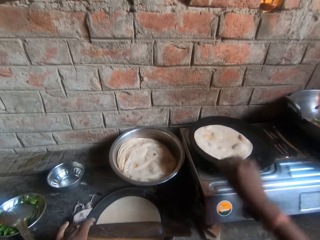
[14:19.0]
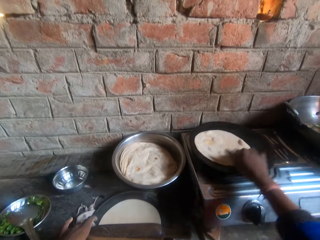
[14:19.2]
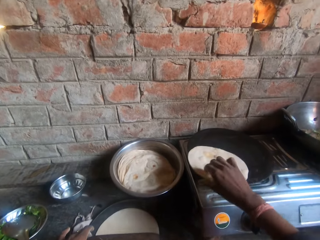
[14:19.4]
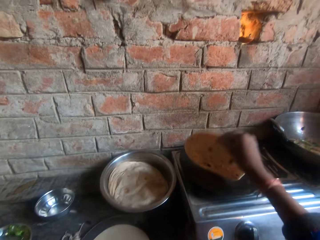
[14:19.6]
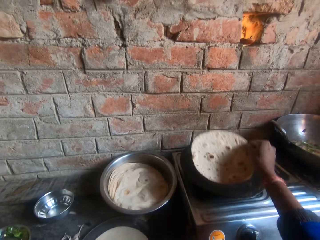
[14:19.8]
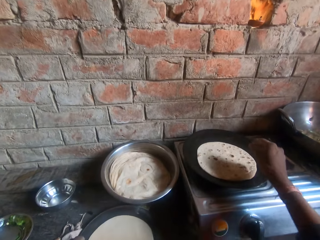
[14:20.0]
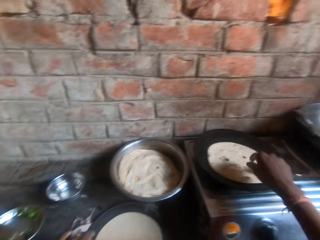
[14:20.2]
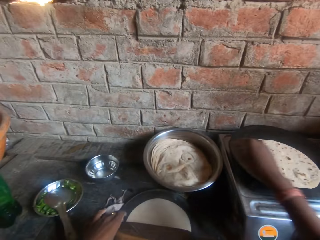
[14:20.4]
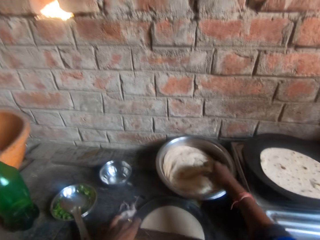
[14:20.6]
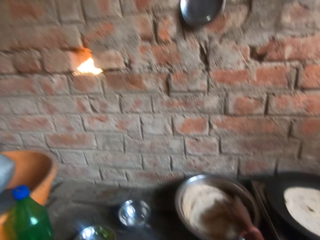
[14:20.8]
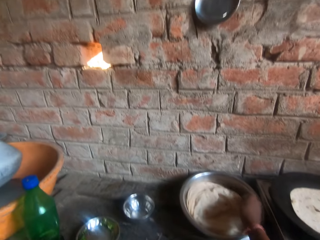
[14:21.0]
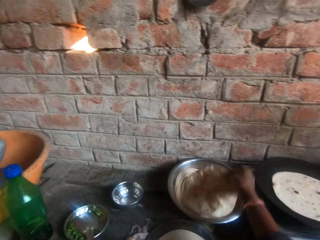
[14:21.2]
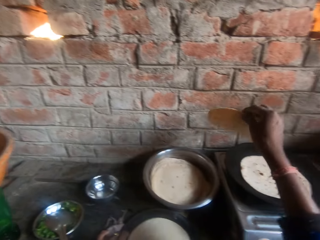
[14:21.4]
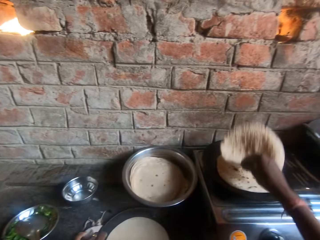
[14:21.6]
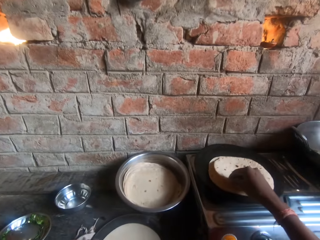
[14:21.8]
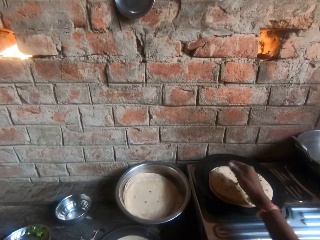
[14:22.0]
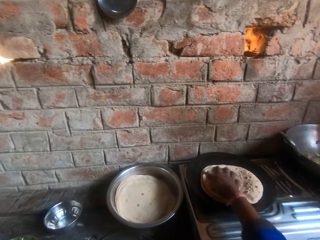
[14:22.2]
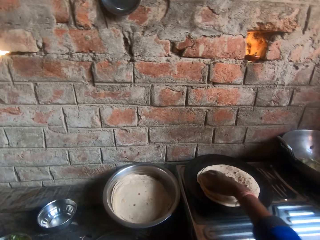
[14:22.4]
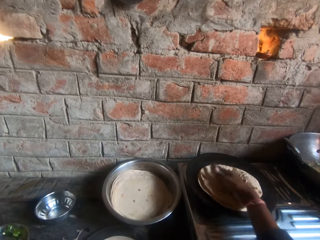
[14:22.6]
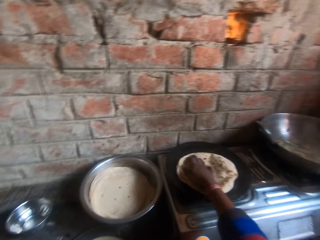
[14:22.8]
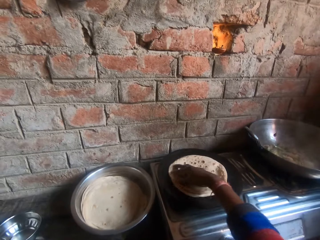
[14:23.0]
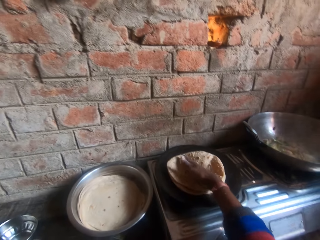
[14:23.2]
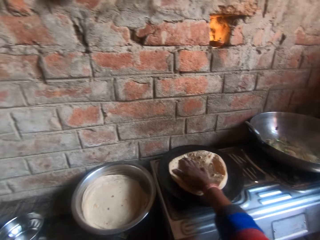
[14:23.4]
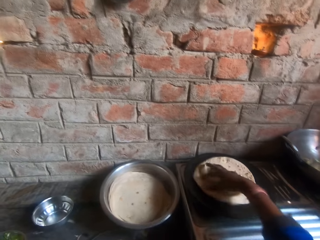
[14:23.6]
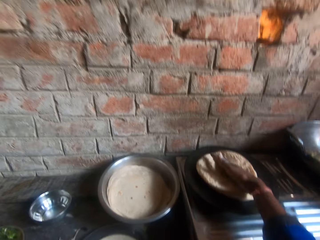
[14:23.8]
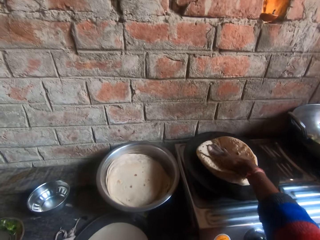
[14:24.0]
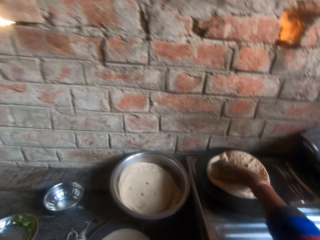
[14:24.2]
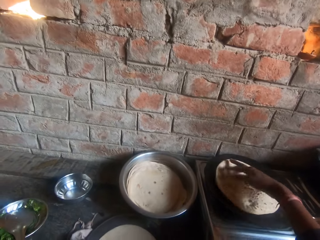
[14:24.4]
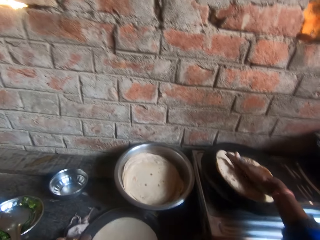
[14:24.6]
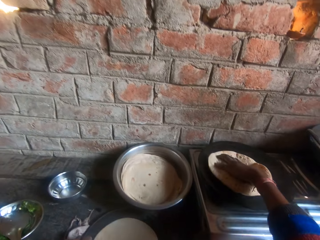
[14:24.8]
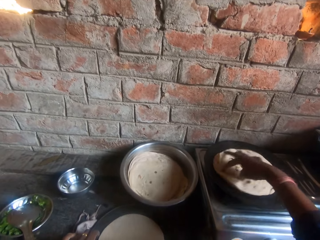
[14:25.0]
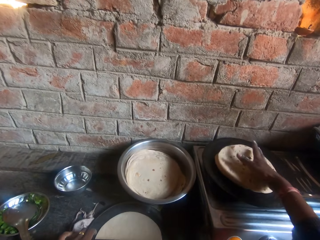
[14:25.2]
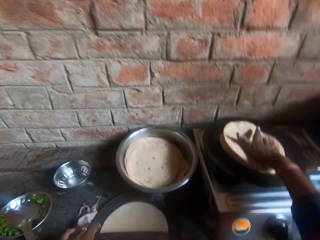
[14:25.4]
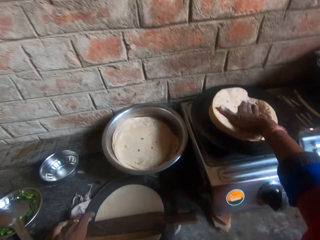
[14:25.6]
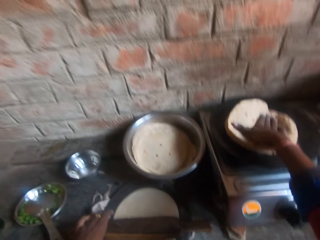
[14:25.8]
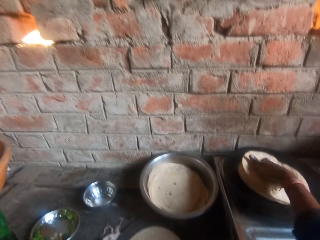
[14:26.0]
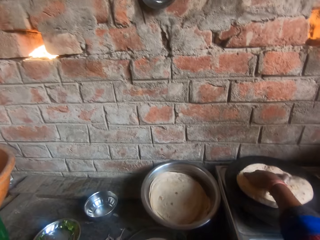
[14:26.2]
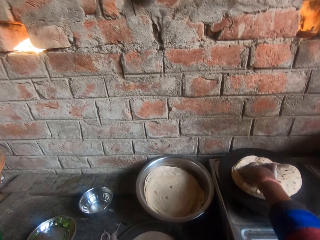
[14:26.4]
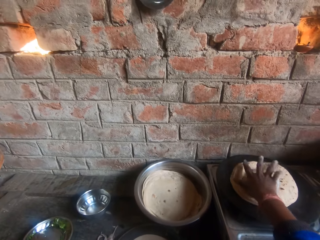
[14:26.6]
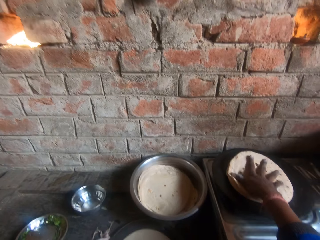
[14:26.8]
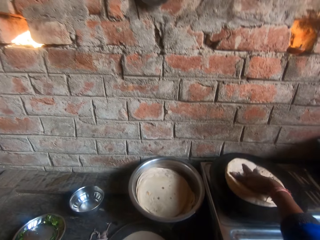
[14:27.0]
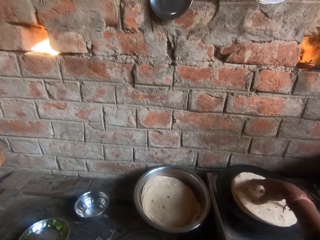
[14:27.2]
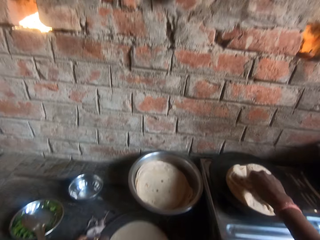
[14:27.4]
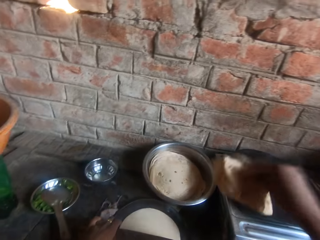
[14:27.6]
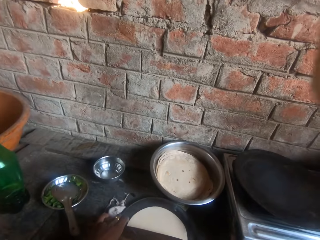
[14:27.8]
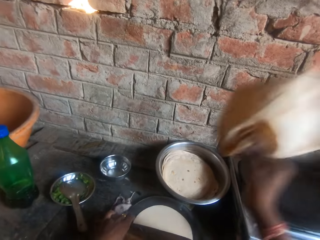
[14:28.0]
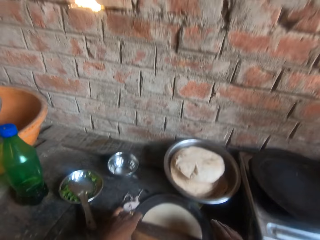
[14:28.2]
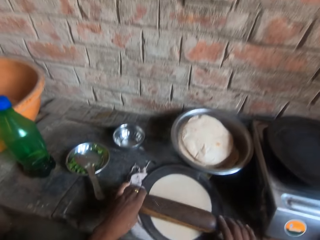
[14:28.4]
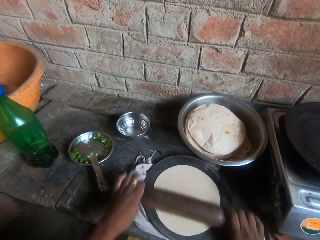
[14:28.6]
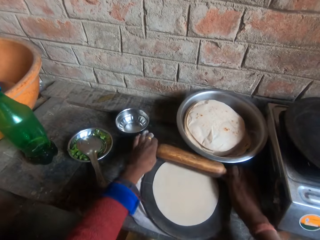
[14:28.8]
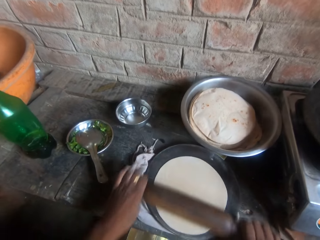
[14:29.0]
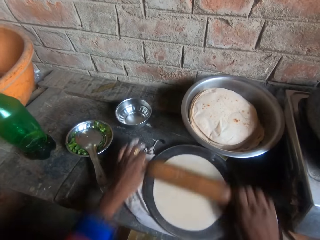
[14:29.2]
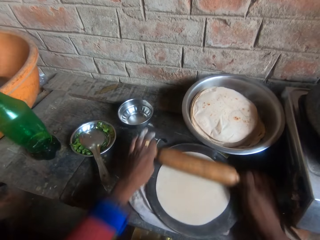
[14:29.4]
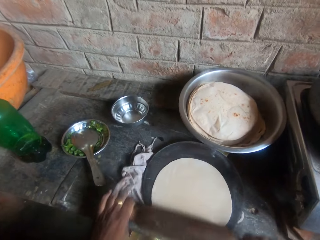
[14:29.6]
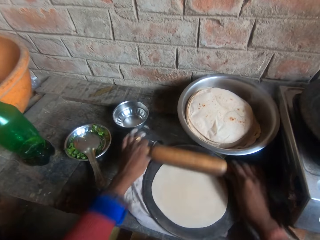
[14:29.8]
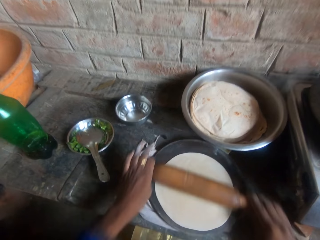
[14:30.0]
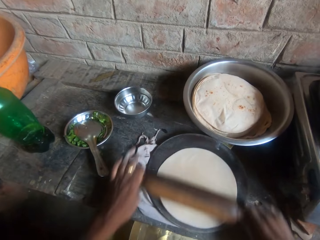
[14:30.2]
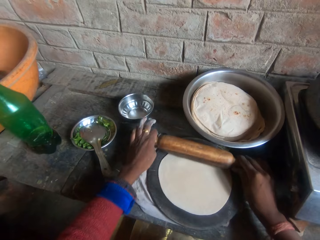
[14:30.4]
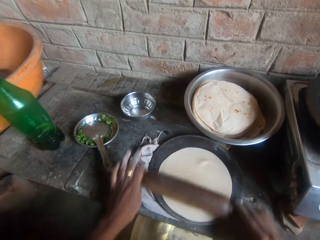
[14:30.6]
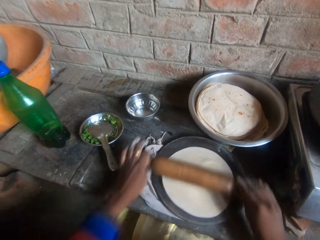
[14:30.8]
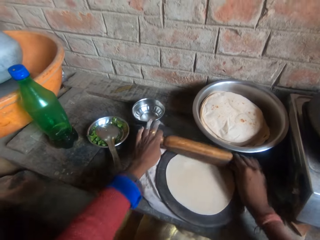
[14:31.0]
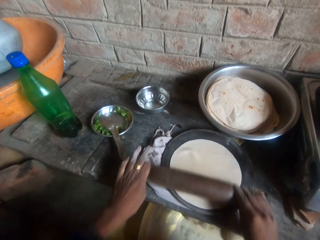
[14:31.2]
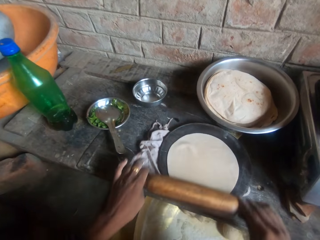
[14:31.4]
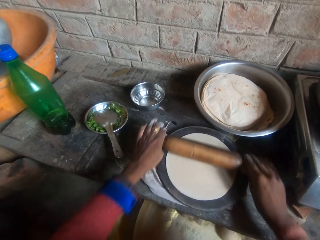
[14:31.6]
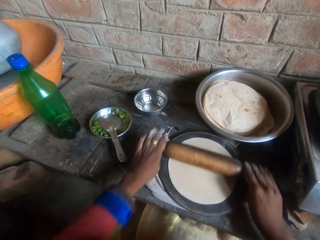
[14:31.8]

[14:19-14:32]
The camera wearer flips the roti or flat bread on the griddle or flat pan. They move another roti from the bowl to the griddle. They adjust the flat bread on the flat pan. They press the roti together on the griddle. They drop the roti in the bowl. They knead the dough on the board with a rolling pin.

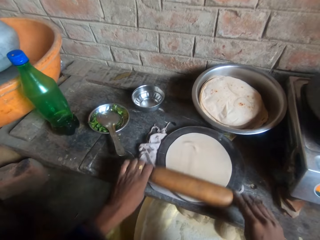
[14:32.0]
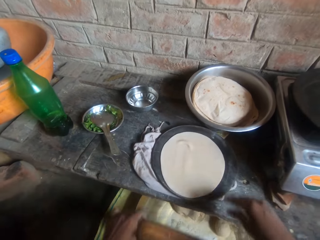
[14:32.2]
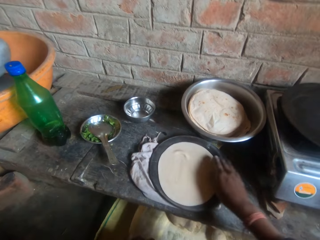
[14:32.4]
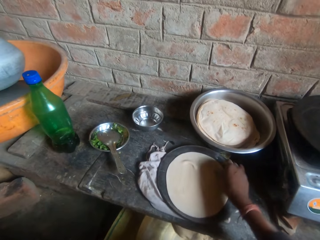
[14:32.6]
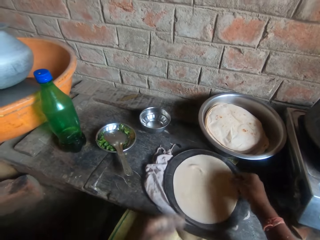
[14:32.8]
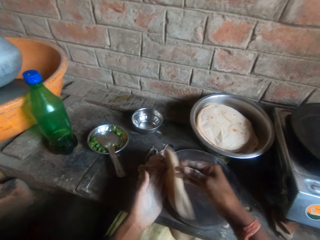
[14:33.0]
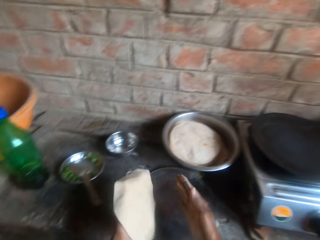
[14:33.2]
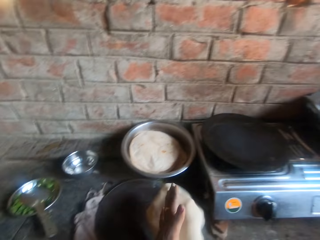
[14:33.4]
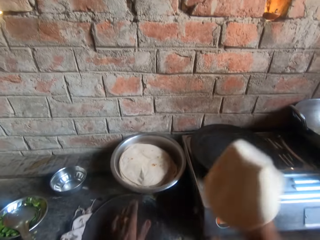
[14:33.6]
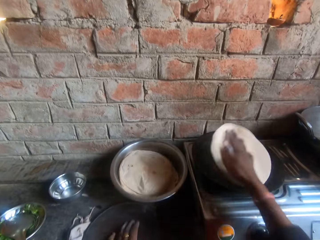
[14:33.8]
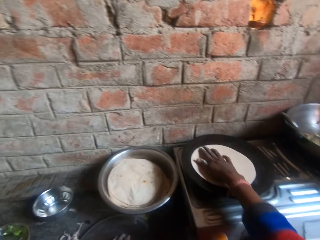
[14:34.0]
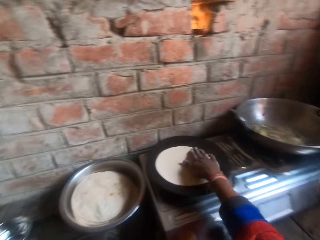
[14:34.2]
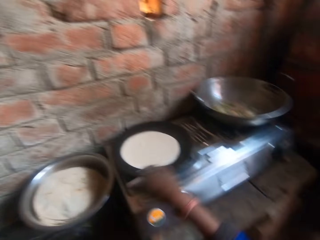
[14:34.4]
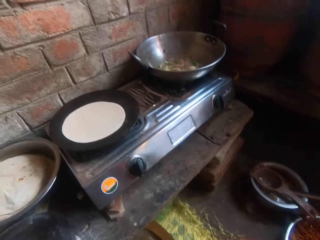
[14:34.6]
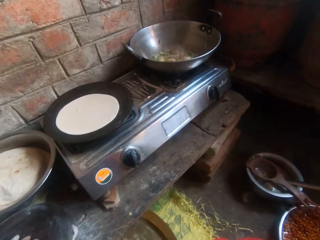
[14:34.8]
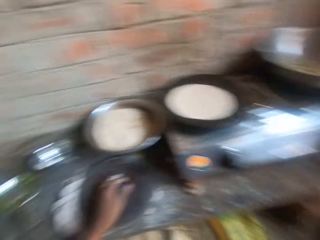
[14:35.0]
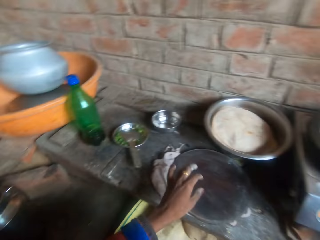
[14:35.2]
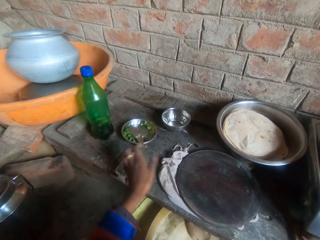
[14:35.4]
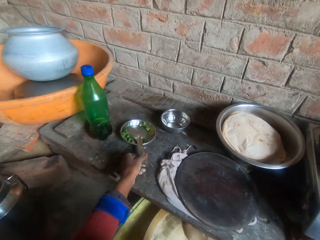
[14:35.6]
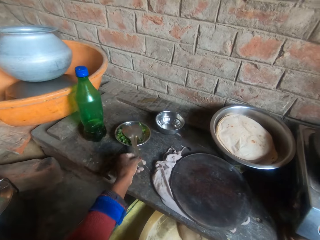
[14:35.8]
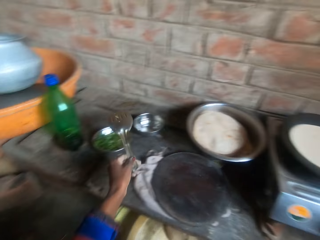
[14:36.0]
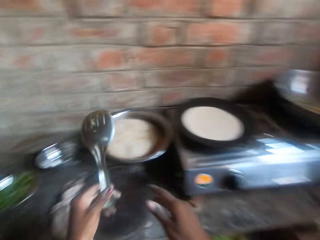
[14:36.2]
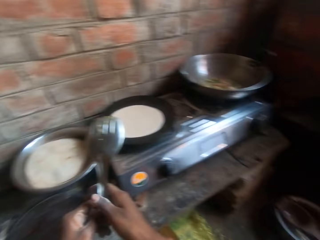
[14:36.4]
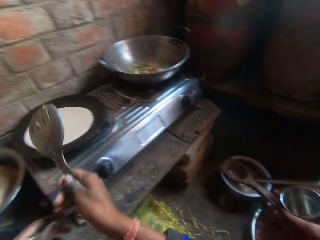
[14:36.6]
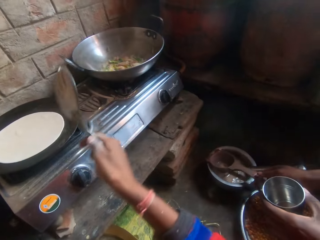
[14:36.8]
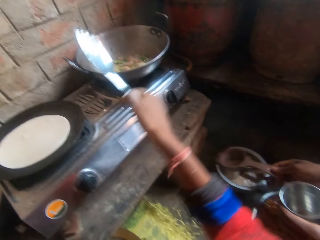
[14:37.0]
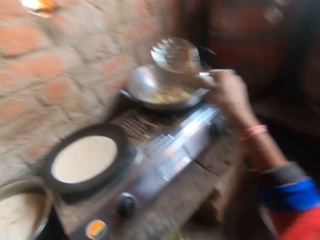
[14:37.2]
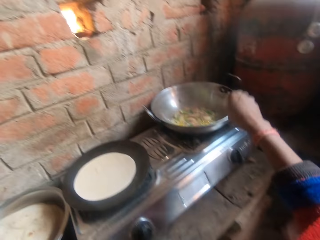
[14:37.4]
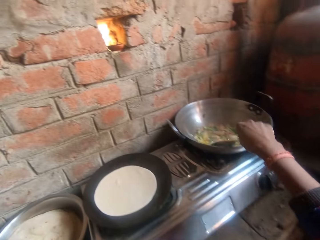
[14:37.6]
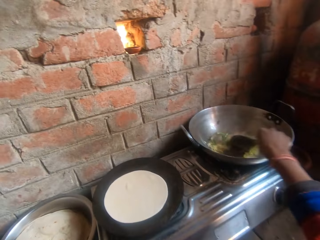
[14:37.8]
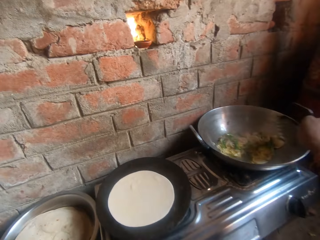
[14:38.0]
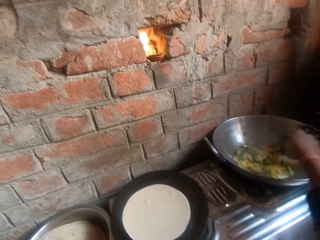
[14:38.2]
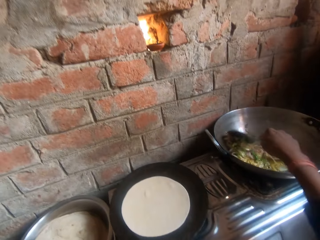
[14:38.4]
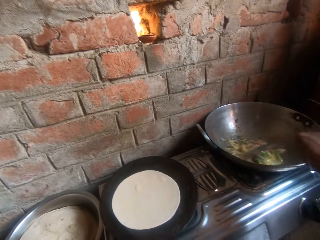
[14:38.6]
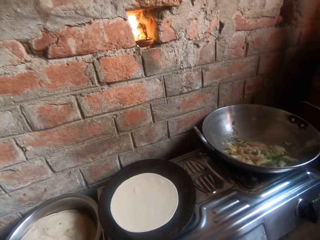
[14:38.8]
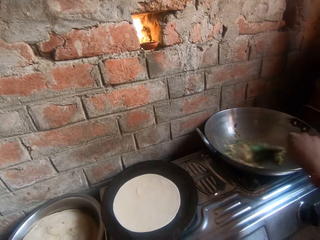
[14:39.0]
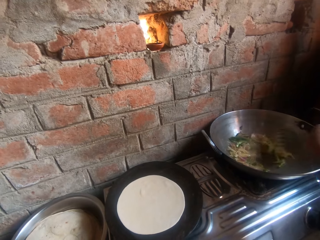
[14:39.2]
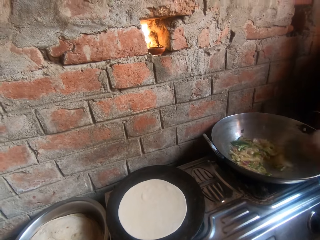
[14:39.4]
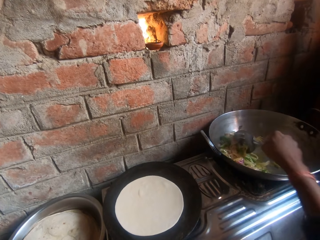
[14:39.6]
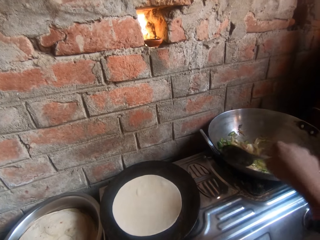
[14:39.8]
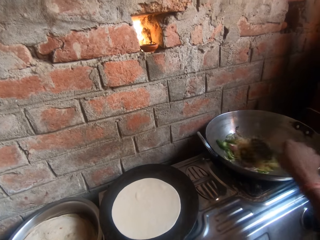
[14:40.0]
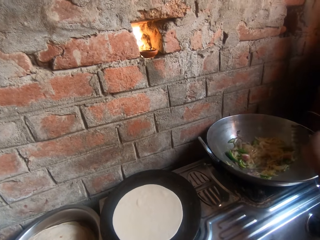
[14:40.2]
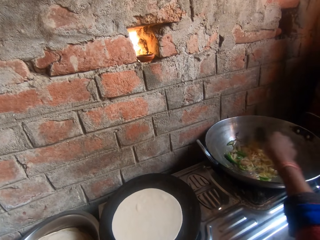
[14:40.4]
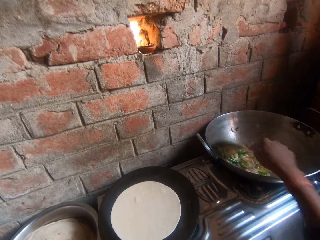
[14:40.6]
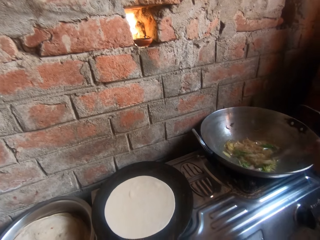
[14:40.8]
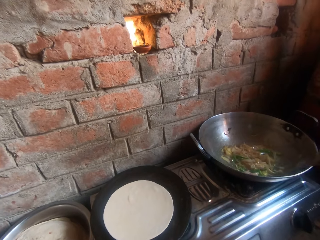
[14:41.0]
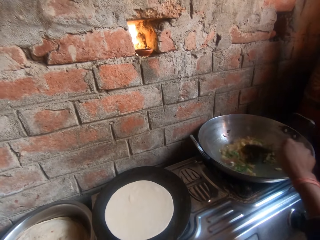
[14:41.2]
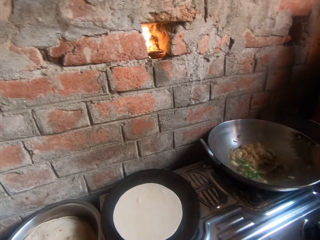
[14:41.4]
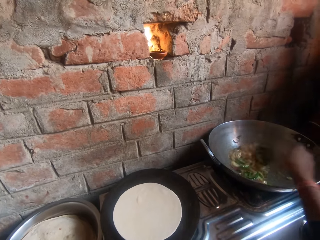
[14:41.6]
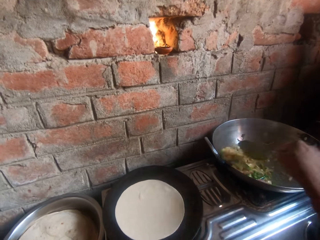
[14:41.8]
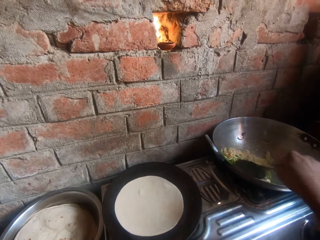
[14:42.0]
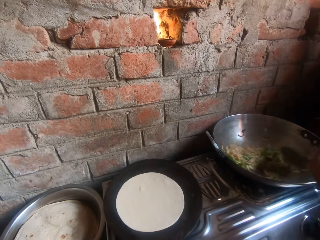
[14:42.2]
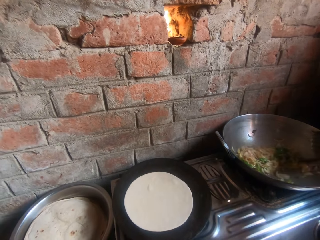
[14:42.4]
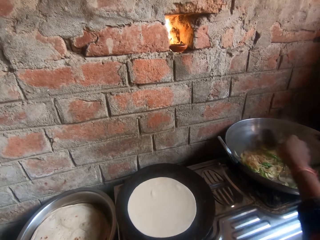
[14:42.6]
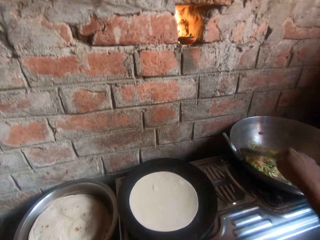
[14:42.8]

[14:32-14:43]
The camera wearer puts down a rolling pin in a tray. They move the dough from the board to the griddle. They look around the kitchen. They pick up a spoon or spatula from a bowl on the table. They switch the spatula to the other hand. A man stirs broth with a spoon. The camera wearer stirs the pot on the cooker with the spoon.
